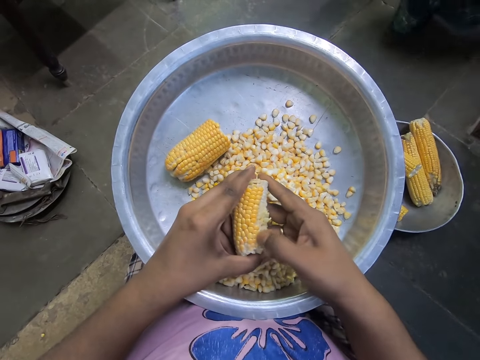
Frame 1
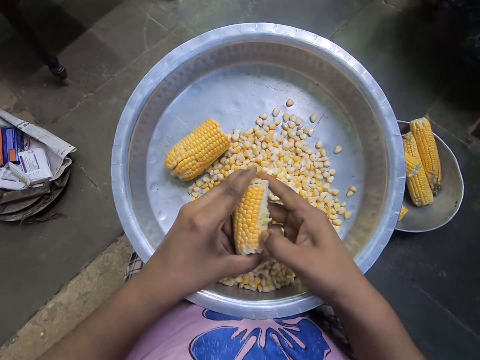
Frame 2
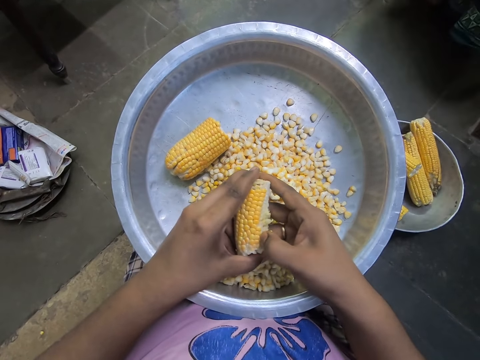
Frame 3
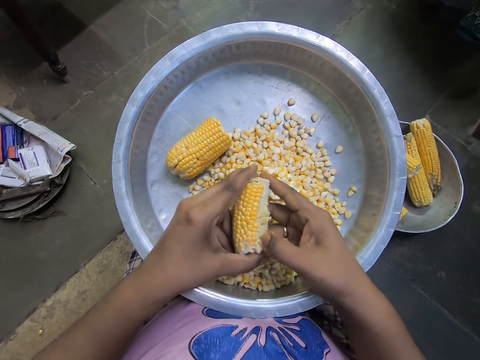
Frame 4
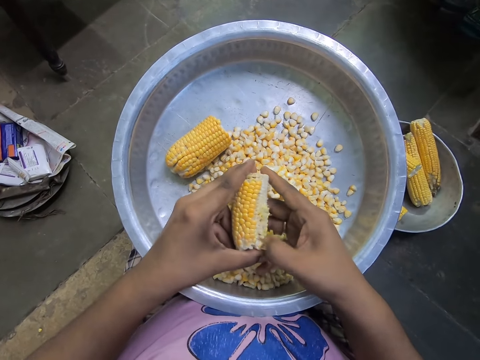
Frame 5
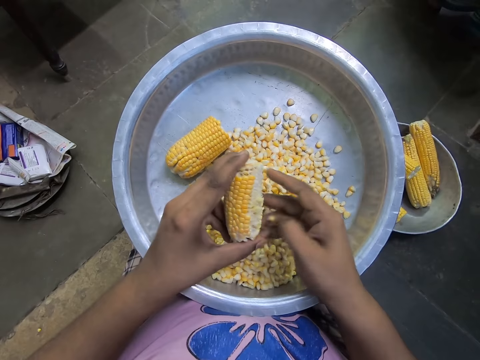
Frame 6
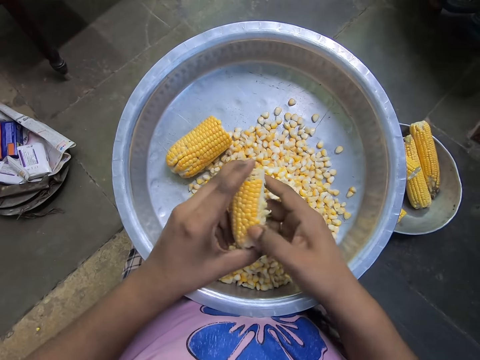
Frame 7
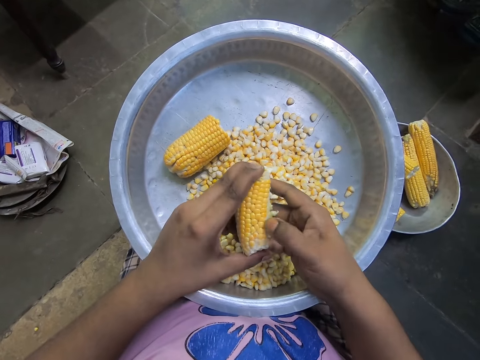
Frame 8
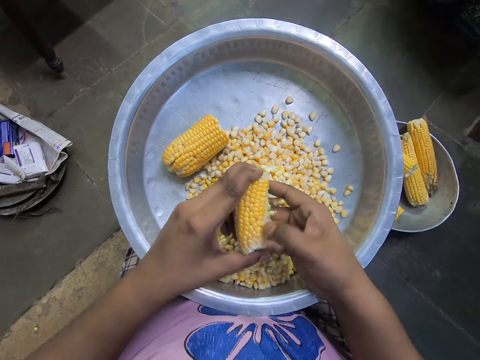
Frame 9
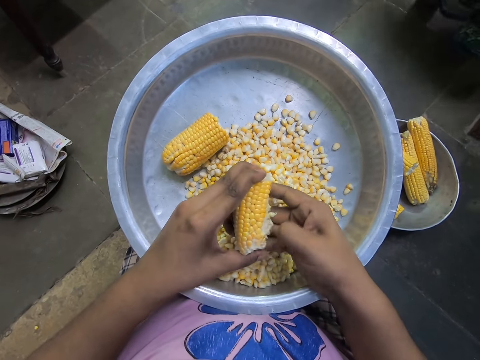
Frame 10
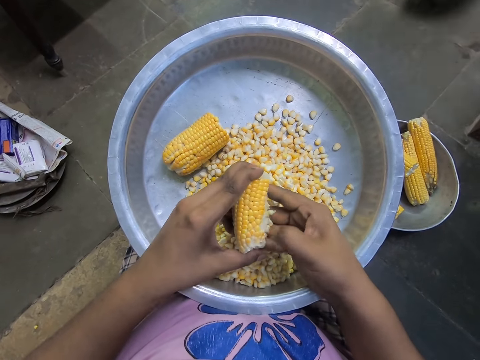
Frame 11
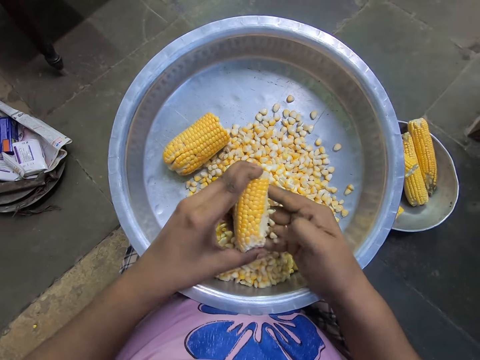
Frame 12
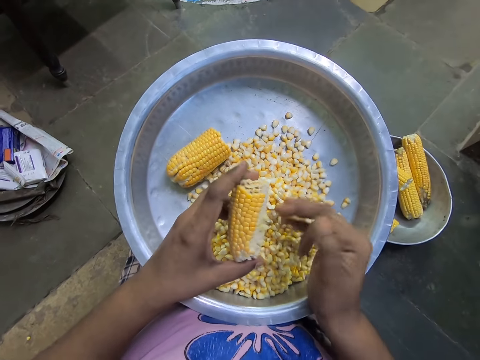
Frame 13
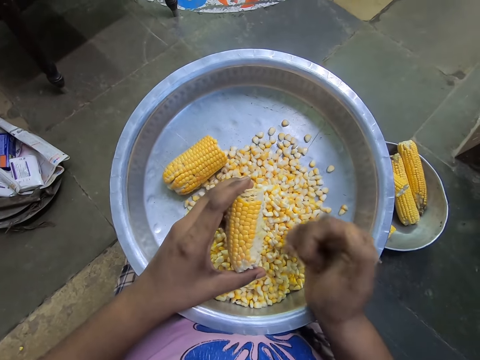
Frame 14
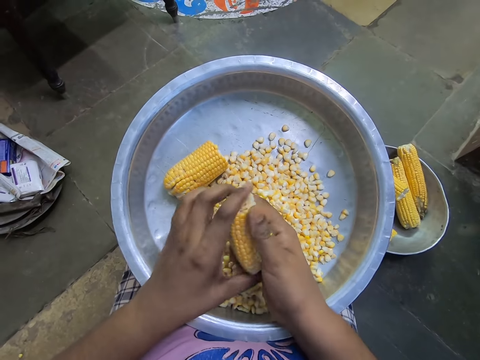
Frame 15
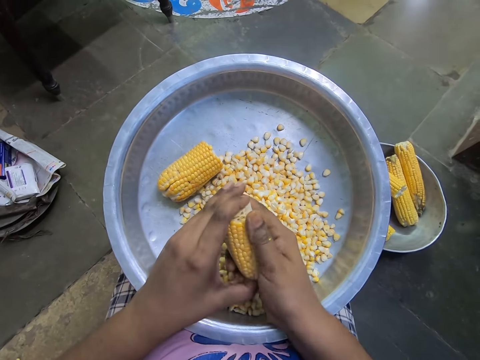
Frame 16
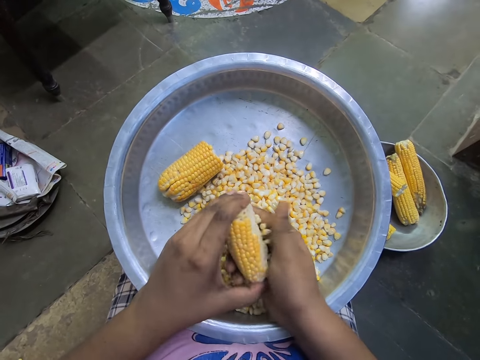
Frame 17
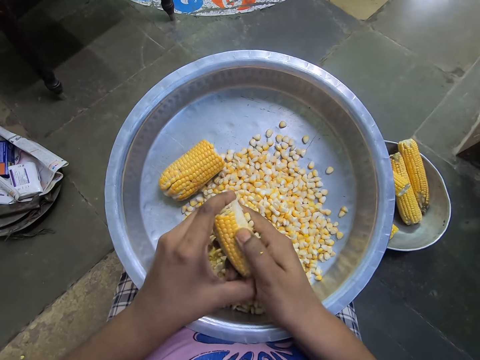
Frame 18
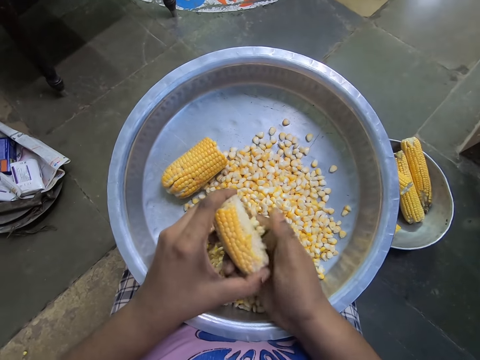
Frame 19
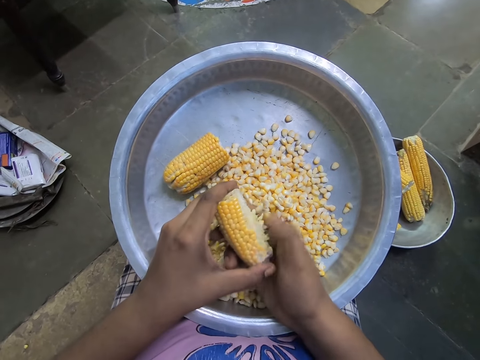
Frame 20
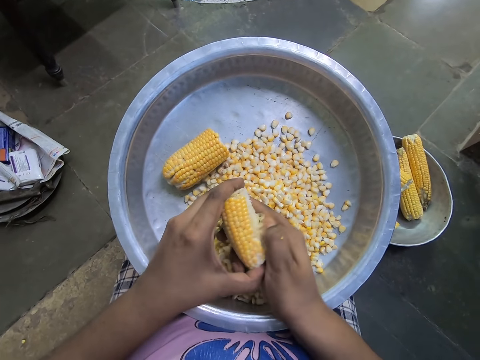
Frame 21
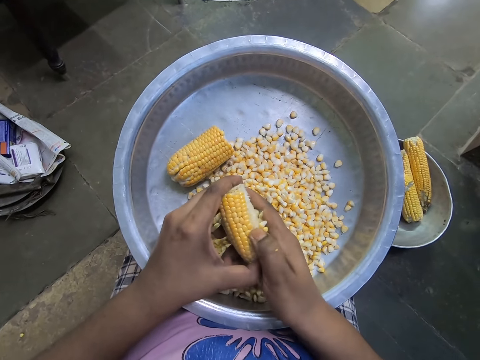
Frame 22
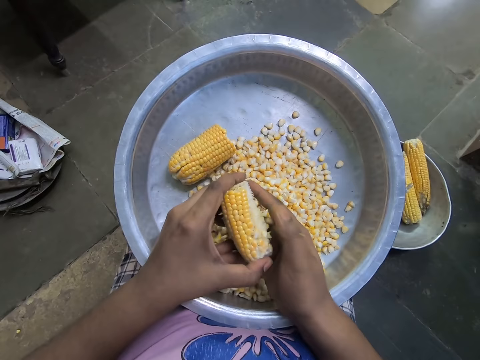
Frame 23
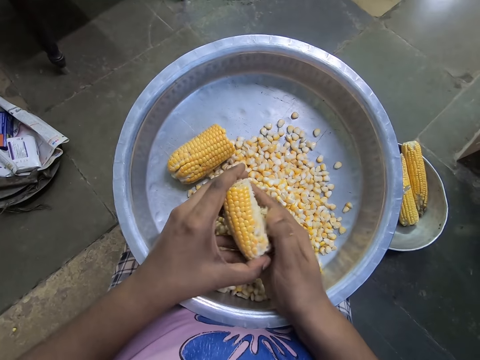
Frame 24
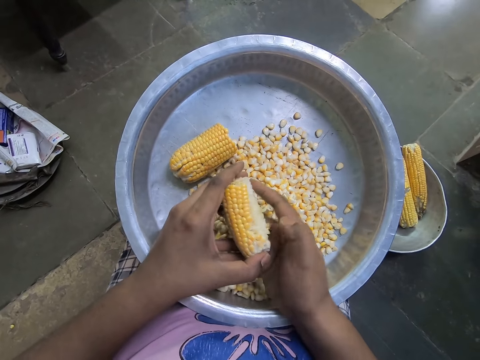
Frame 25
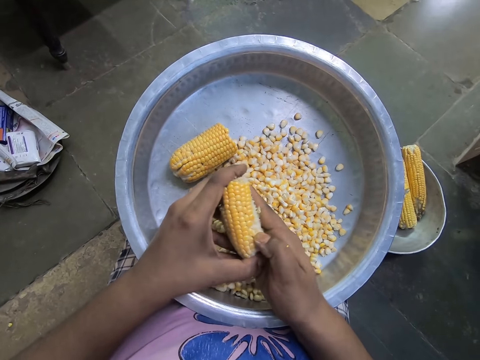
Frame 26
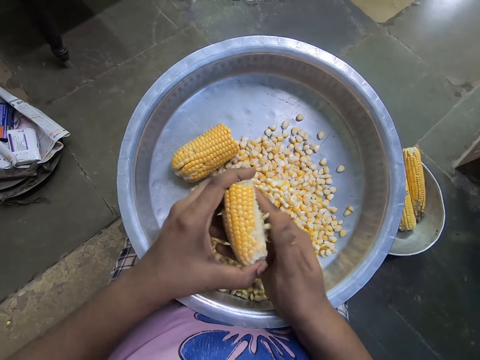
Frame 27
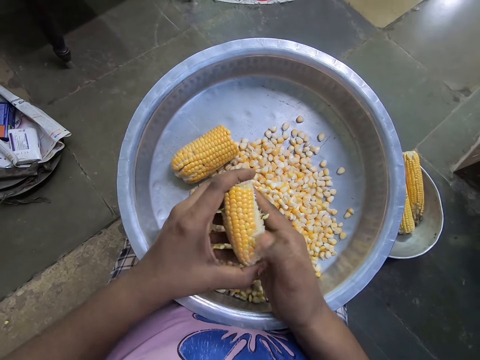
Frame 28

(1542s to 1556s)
The camera wearer removes maize from the corn. They remove maize from the corn repeatedly.

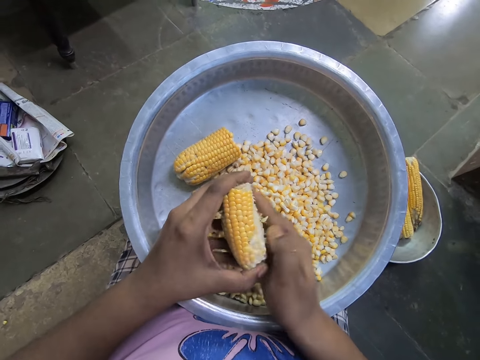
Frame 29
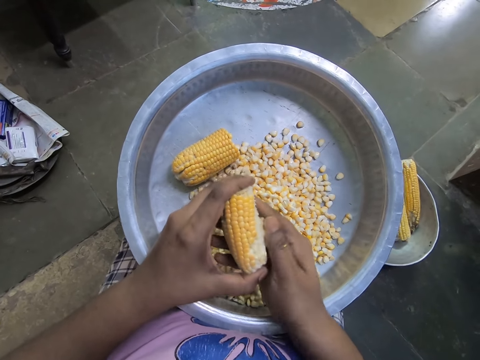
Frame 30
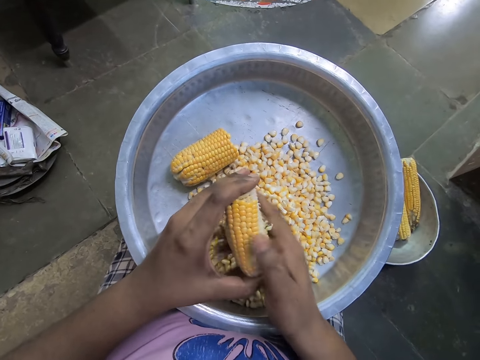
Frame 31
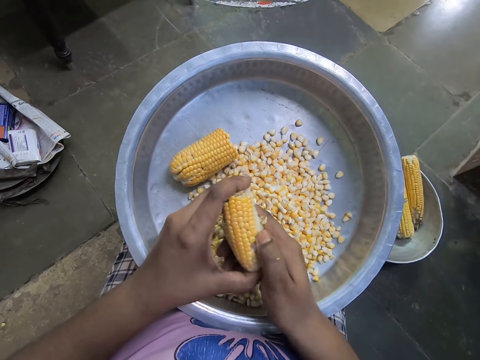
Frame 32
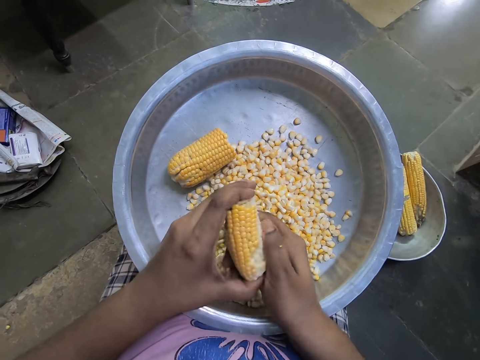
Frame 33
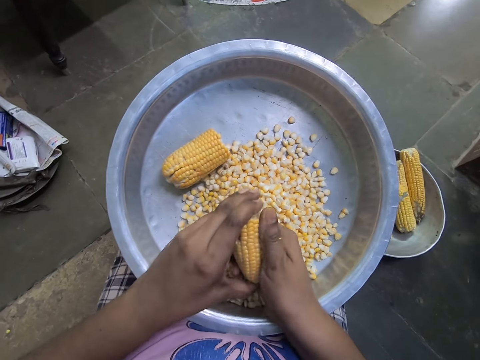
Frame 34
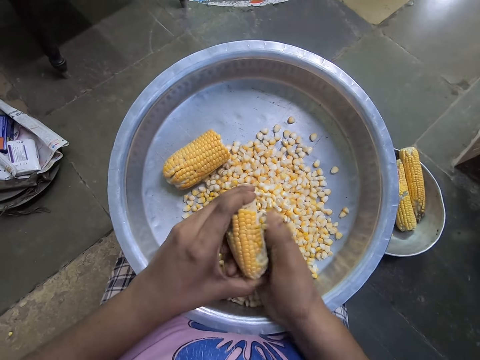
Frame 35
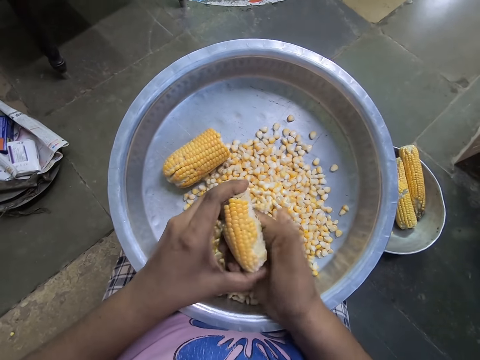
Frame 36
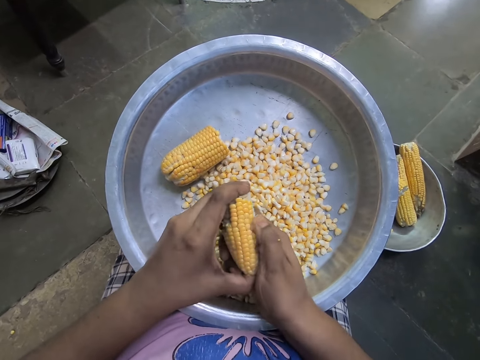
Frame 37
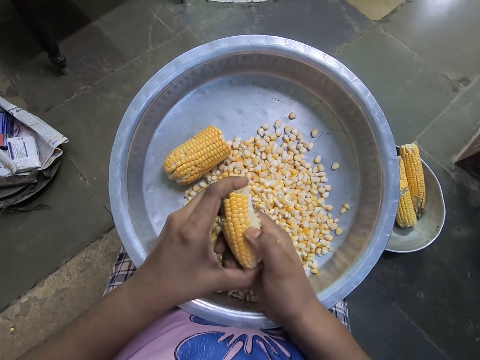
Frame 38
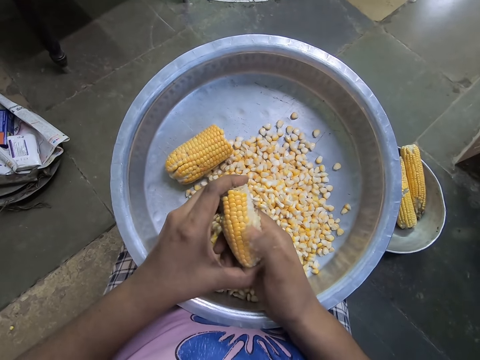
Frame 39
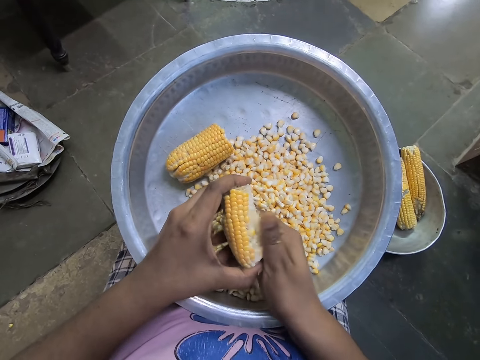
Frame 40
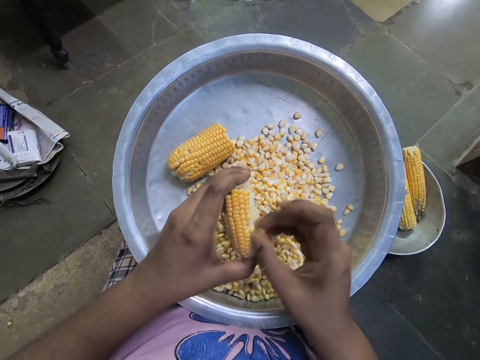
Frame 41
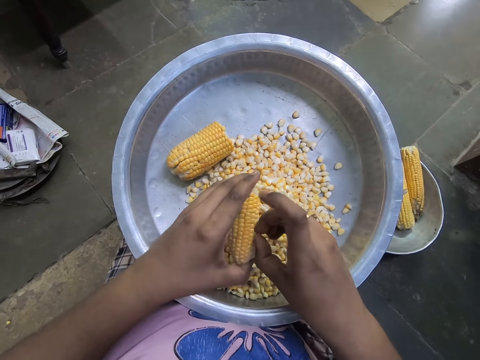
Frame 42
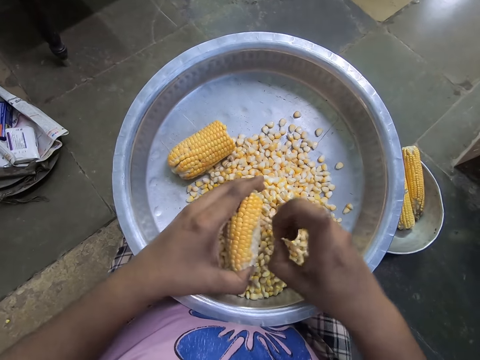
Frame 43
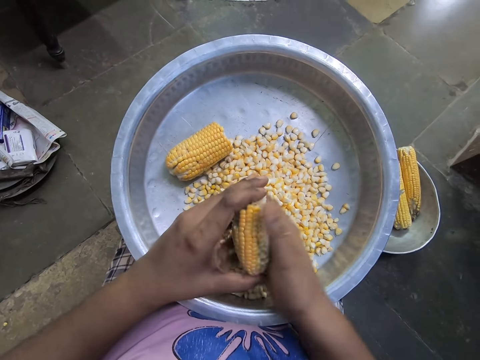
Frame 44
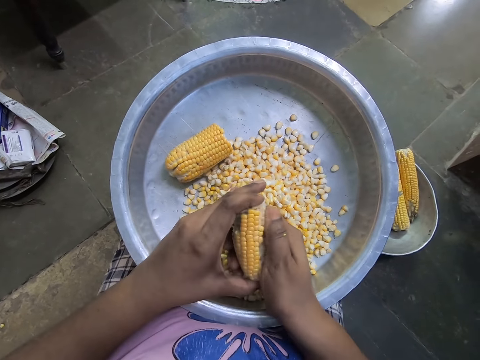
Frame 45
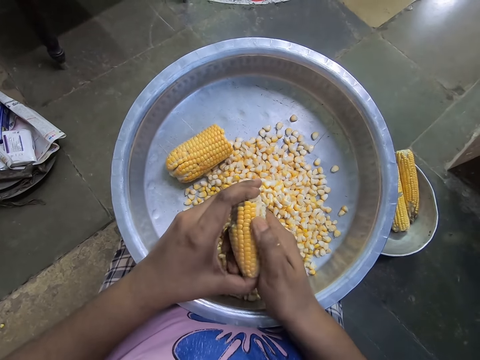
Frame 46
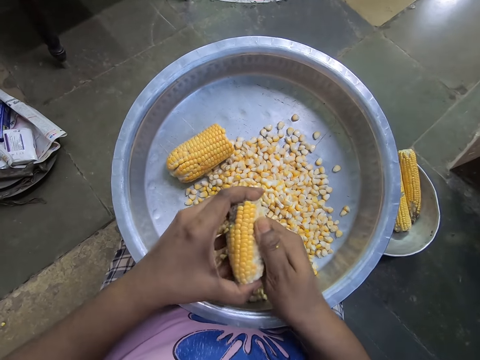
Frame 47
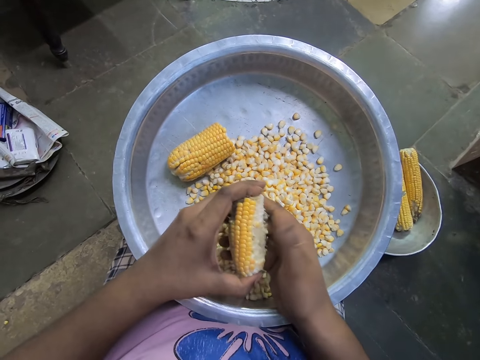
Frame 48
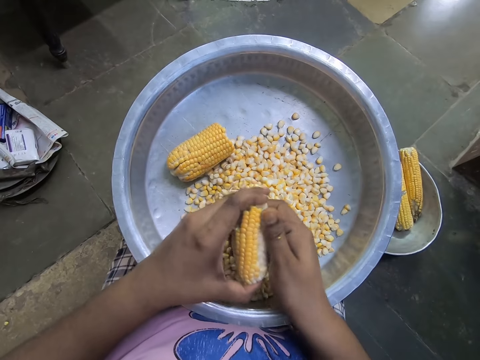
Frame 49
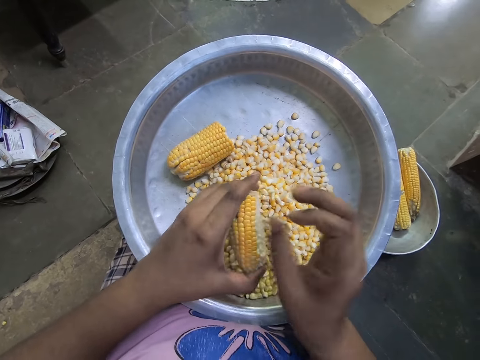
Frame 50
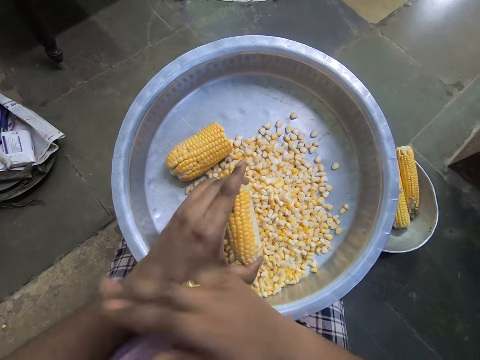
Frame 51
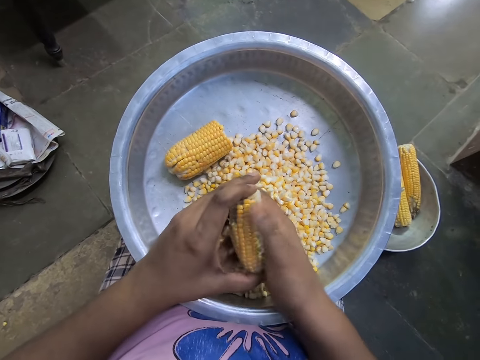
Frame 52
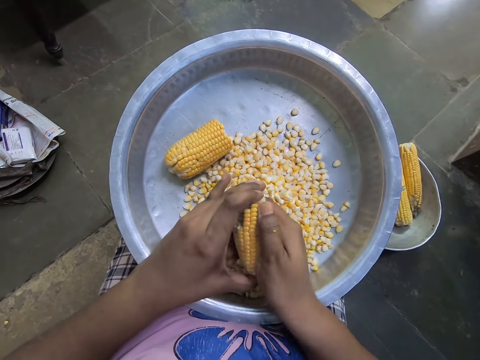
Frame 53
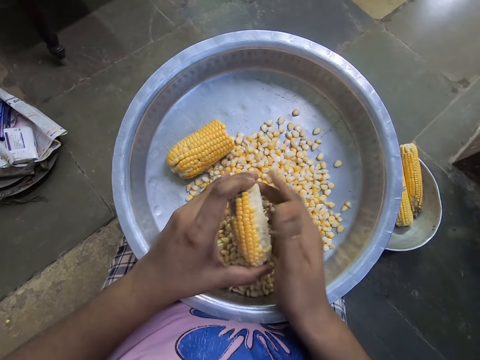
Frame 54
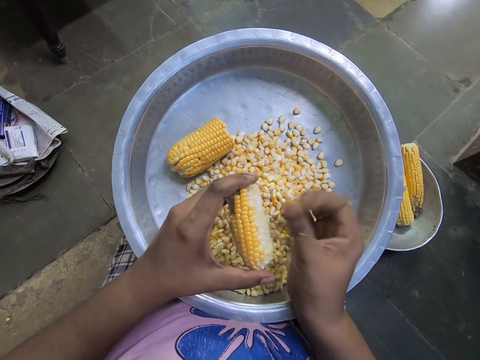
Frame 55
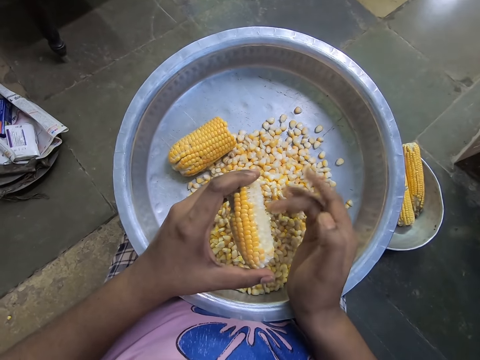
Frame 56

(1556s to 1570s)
The camera wearer removes maize from the corn. They remove maize from the corn repeatedly. They wipe the left hand with the right hand. They remove maize from the corn.
